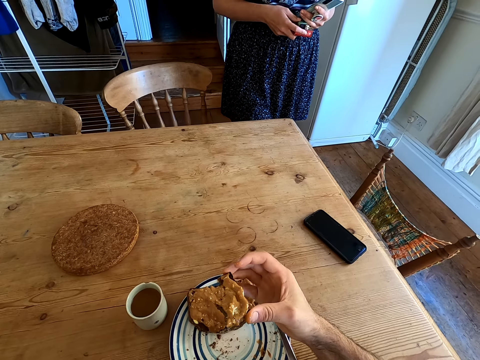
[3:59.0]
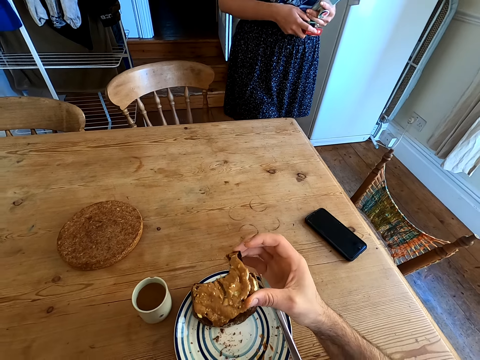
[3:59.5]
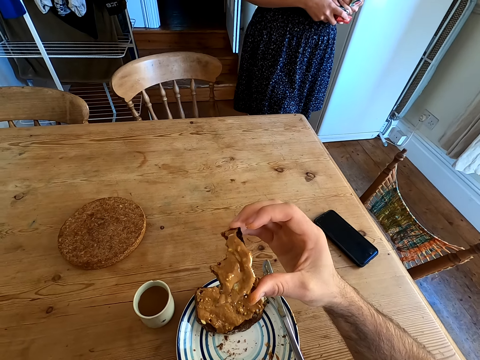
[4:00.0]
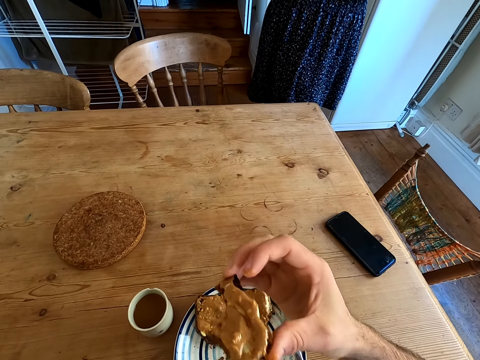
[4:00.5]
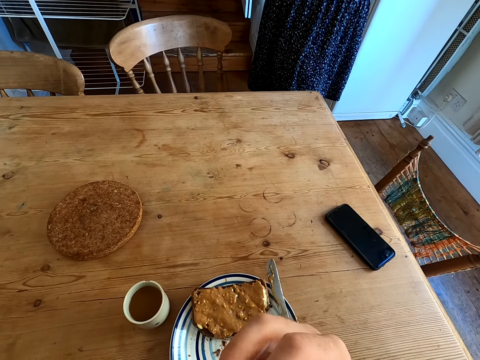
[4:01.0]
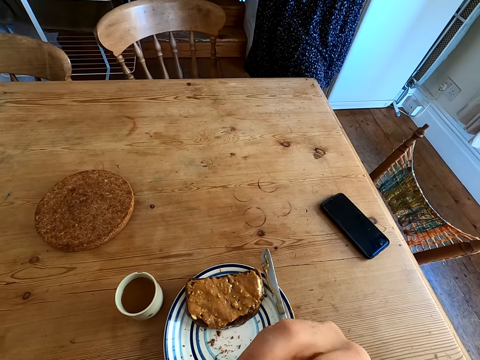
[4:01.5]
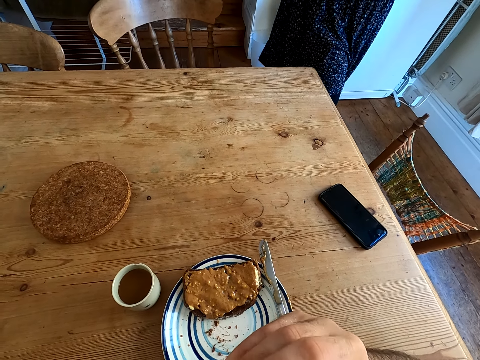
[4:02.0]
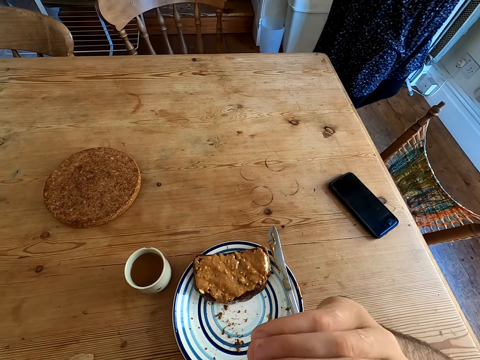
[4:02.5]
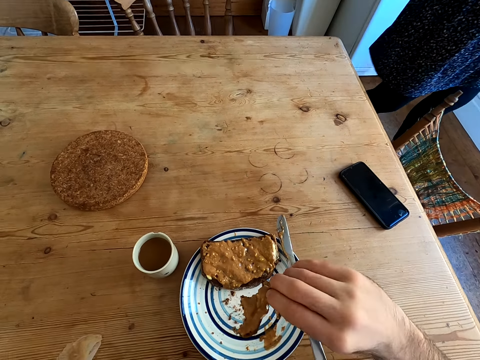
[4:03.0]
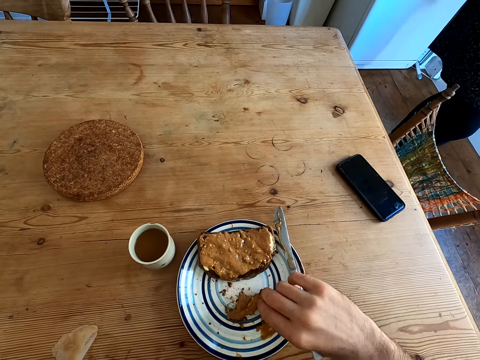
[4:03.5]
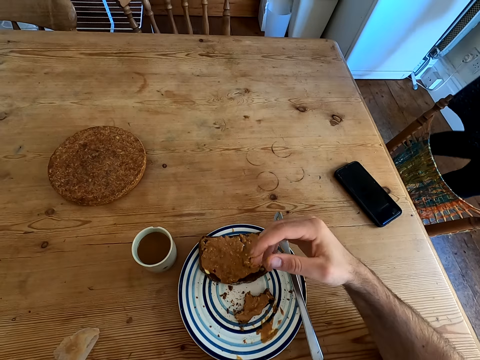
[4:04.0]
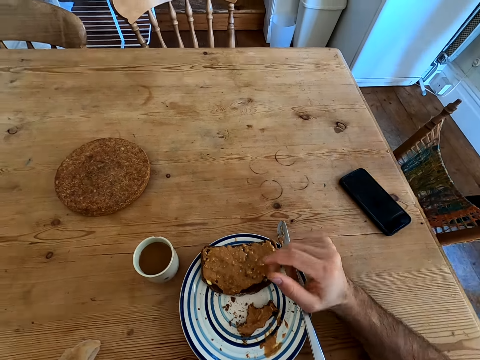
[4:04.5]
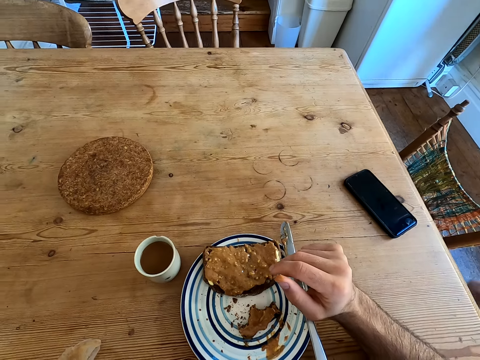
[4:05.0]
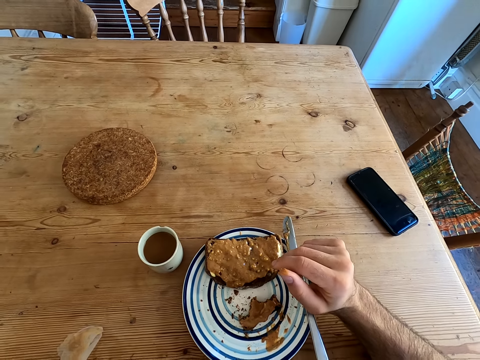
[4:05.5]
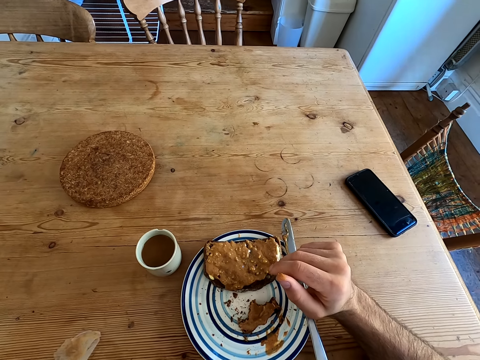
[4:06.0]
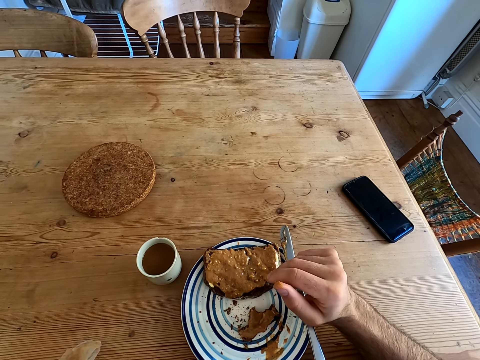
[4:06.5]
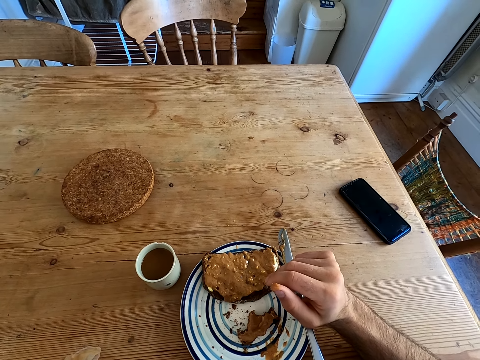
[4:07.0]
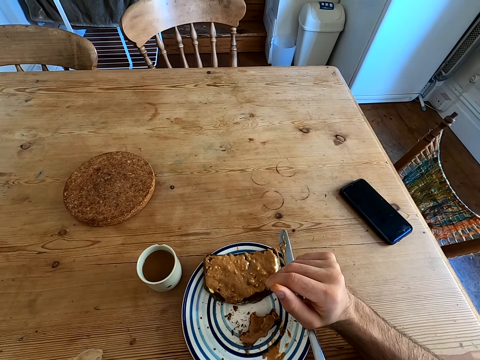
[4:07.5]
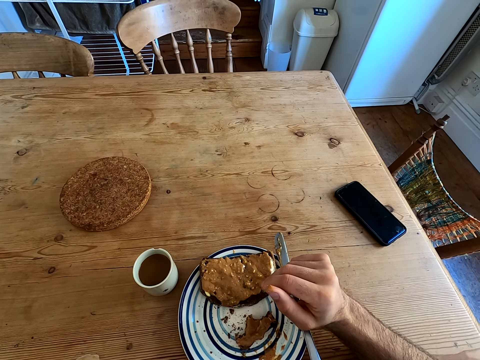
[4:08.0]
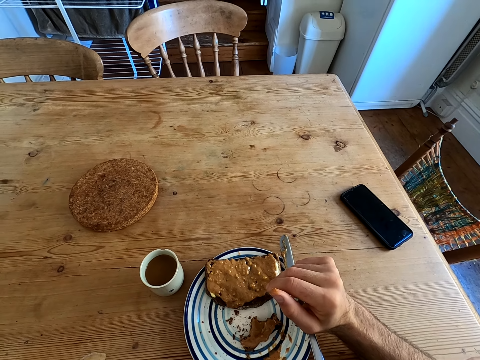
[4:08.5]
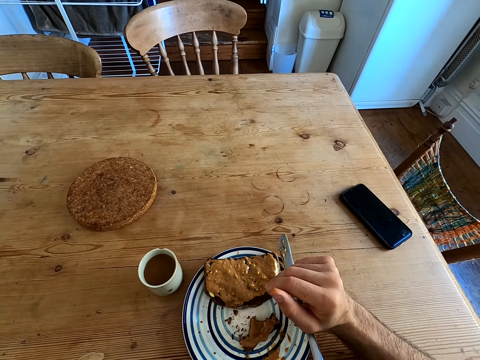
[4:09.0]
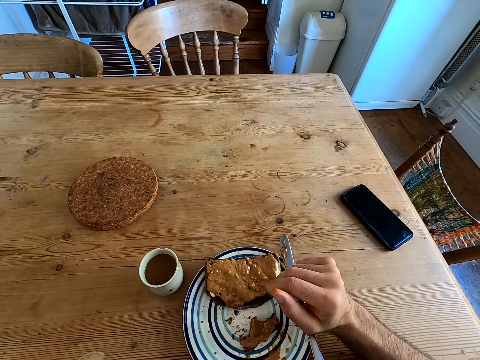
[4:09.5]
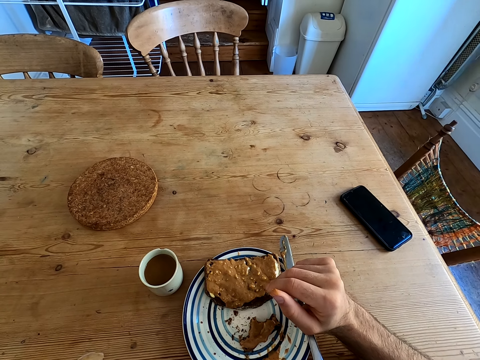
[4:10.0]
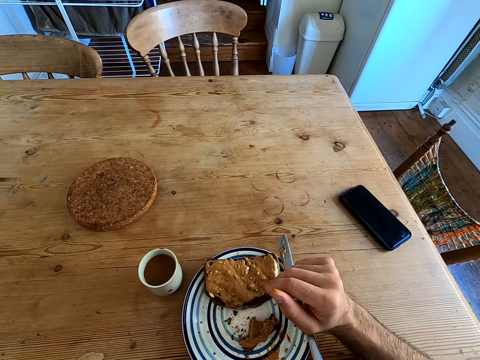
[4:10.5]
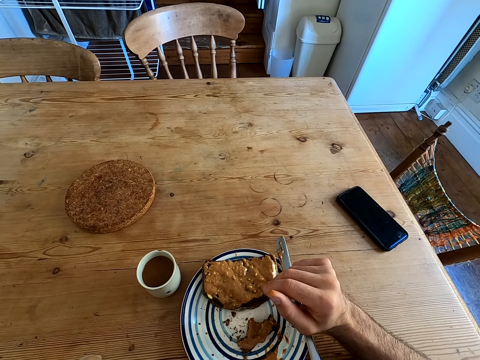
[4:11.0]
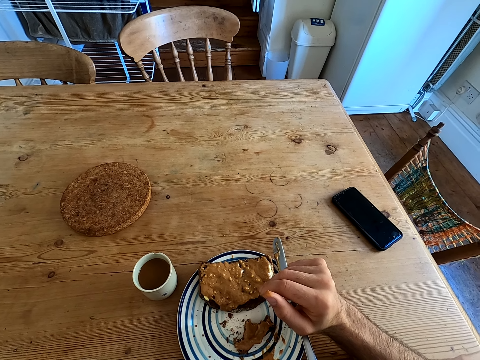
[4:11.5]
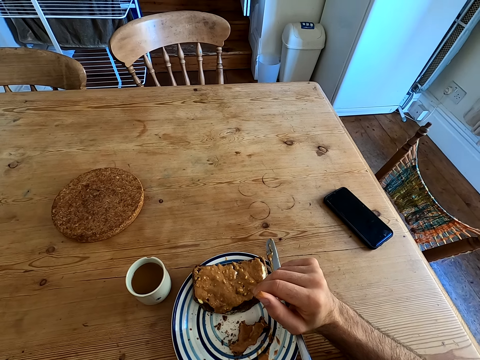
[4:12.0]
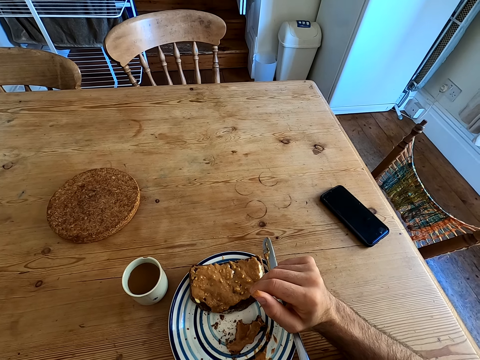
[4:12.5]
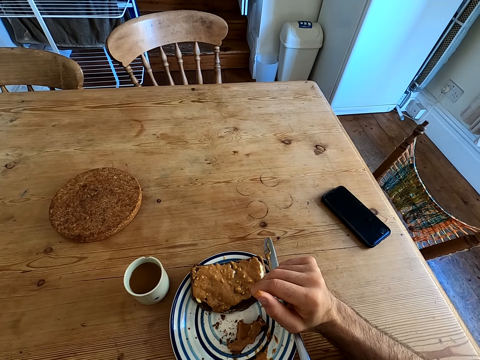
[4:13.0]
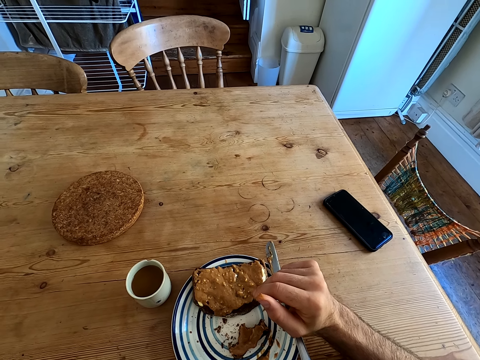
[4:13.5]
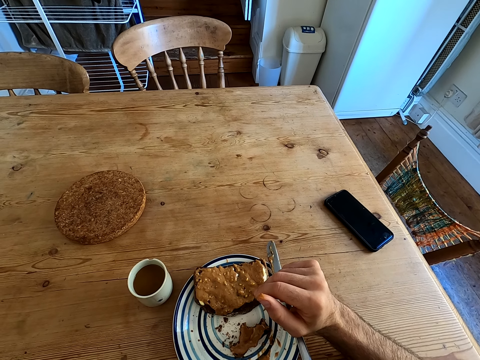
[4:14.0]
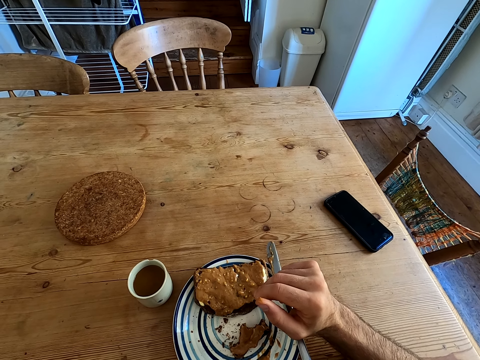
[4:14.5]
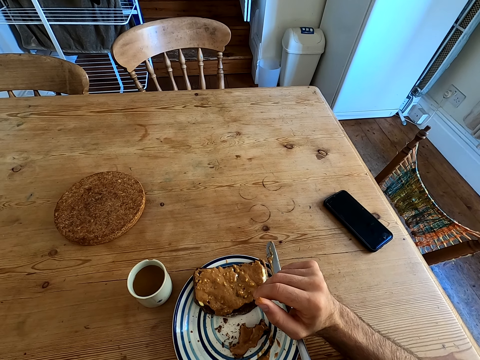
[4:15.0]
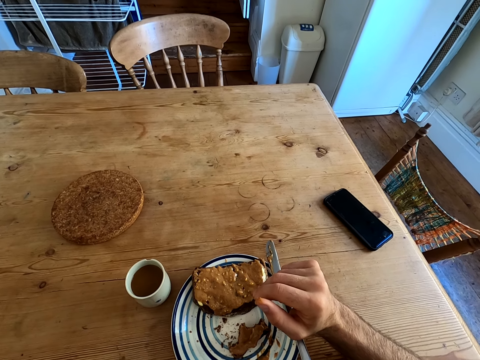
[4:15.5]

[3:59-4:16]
The camera wearer bites the bread. A woman talks to the camera wearer. The woman moves around. The camera wearer puts a piece of bread on the plate. The woman talks to the camera wearer. The camera wearer responds to the woman.

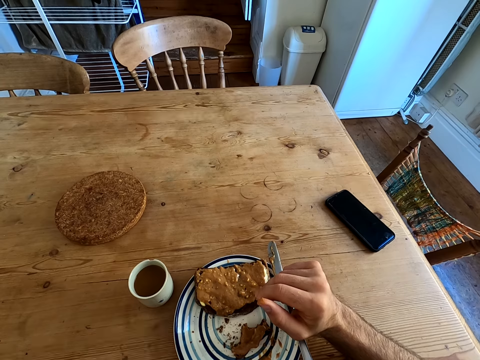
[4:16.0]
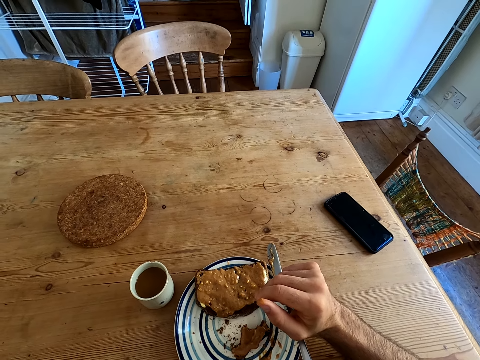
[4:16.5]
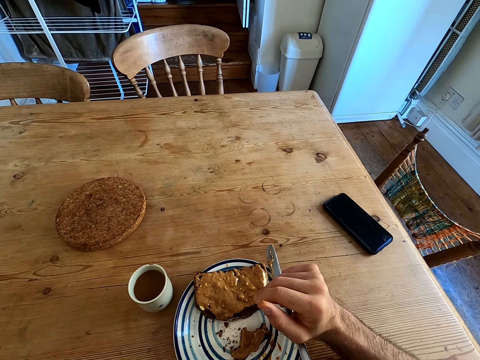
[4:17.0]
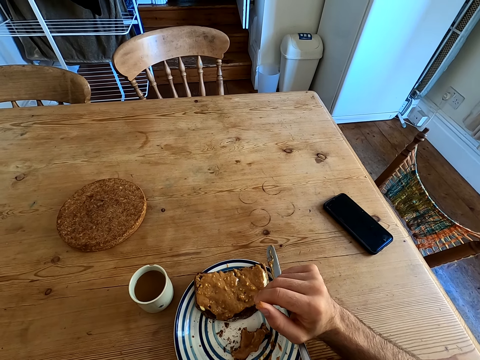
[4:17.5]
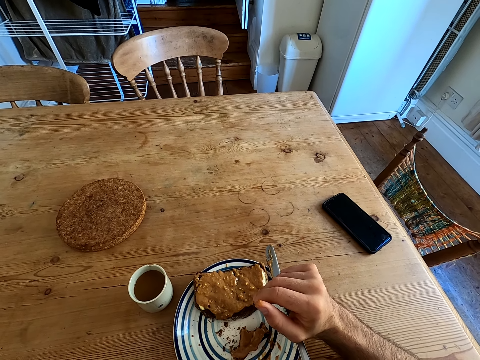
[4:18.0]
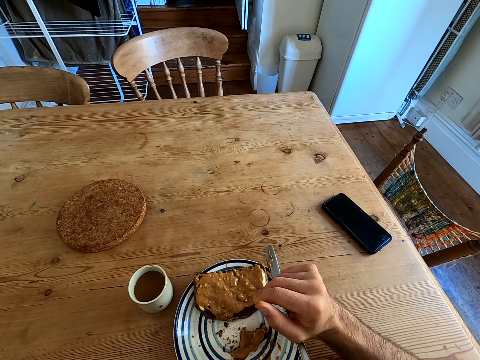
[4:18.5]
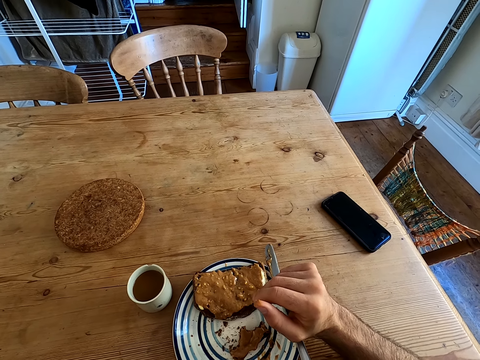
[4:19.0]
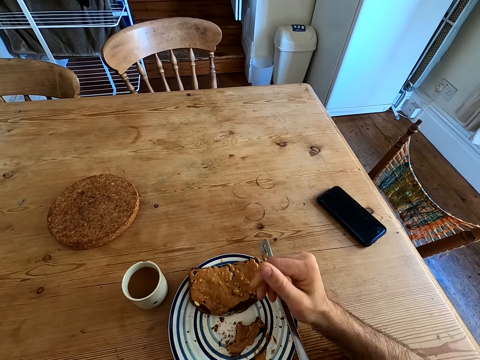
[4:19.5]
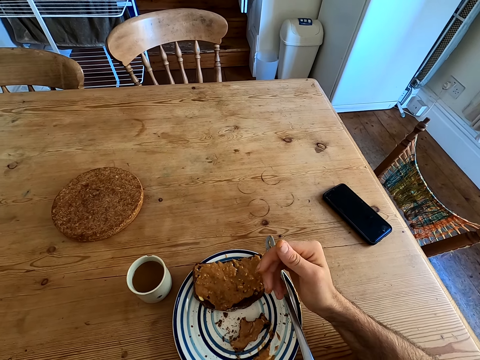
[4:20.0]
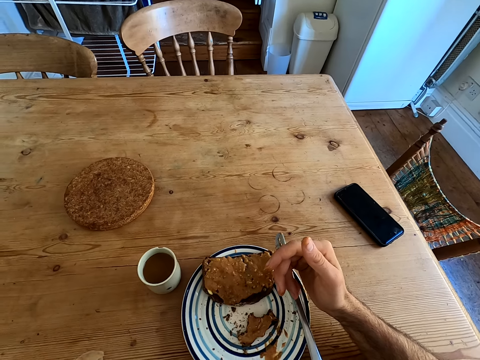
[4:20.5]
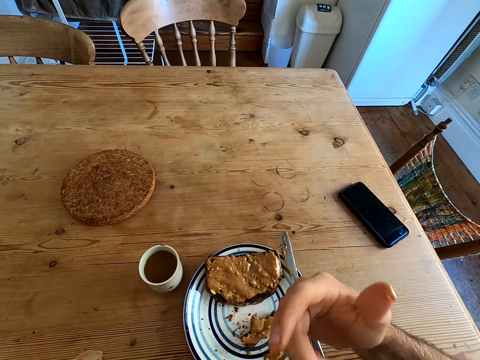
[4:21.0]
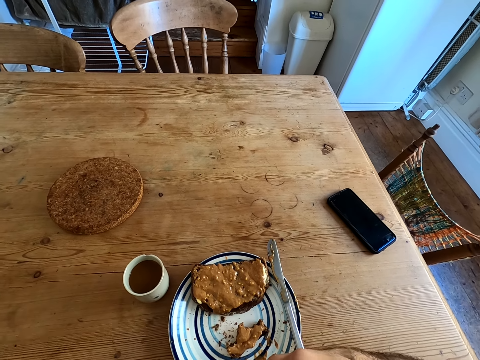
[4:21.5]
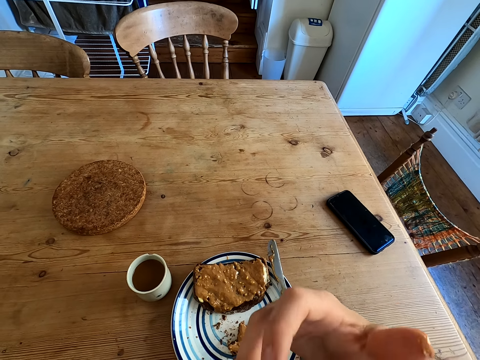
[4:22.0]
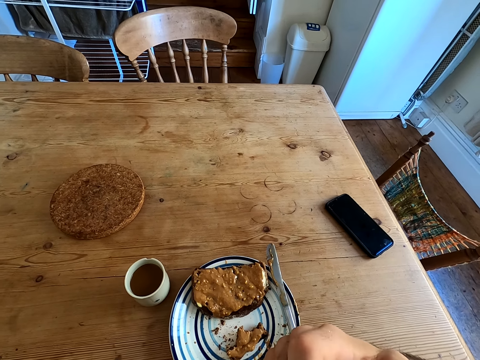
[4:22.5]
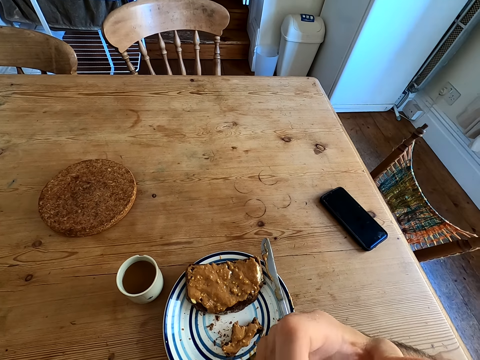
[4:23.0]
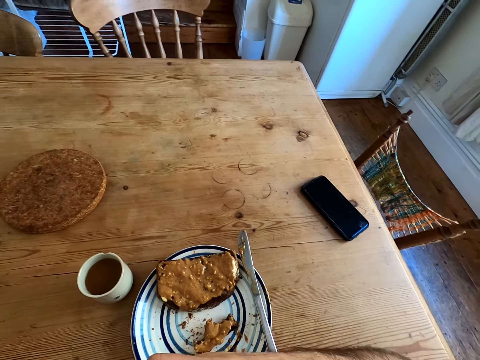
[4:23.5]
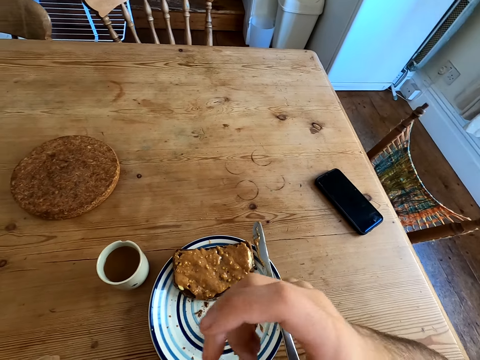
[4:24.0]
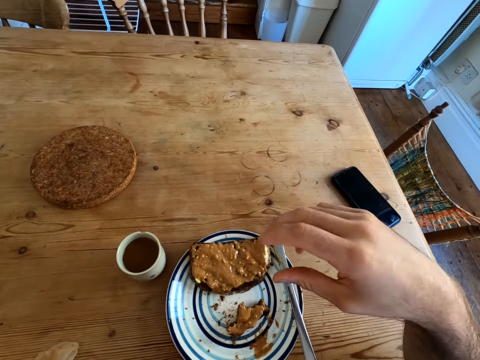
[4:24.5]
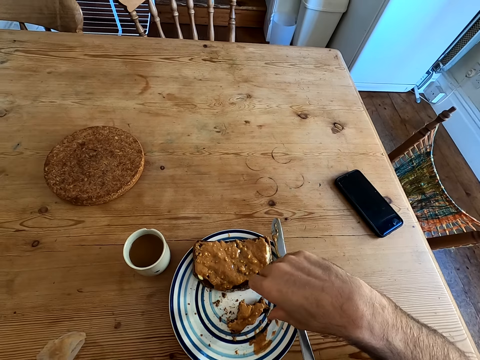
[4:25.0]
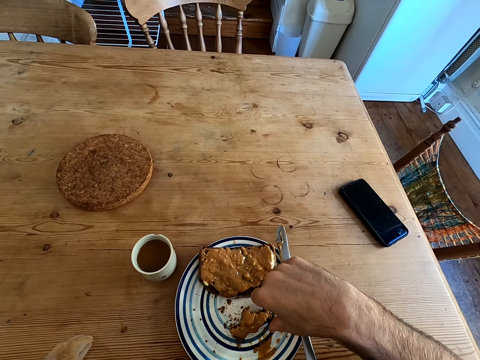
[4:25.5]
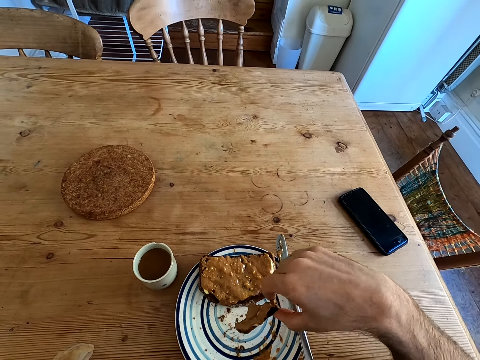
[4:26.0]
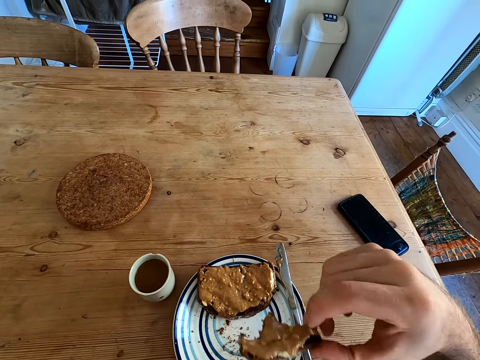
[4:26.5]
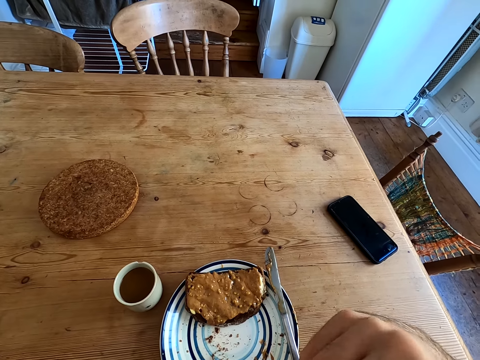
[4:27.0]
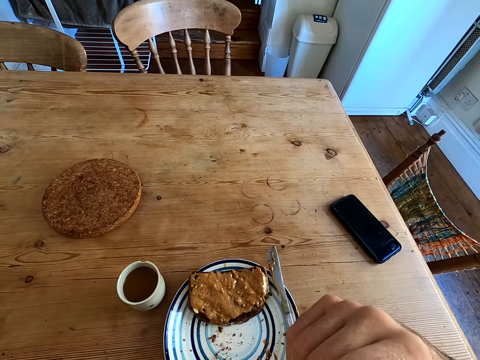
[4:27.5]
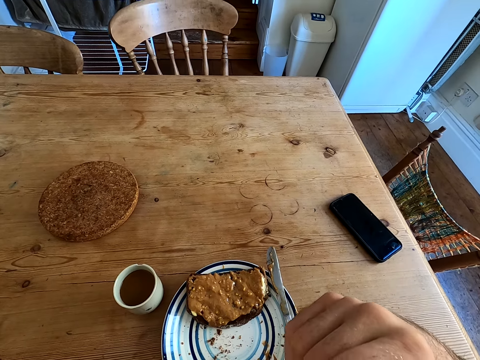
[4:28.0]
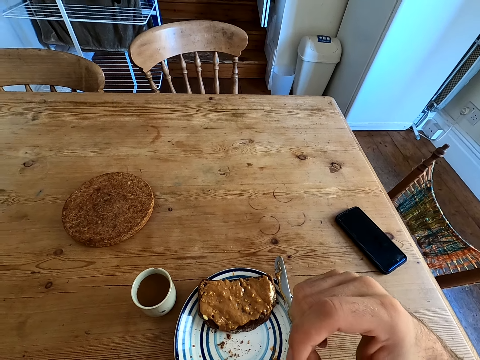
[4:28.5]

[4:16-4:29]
The camera wearer licks the fingers. A lady talks to the camera wearer. The camera wearer responds to the lady. They pick up a piece of bread and bite the bread.
